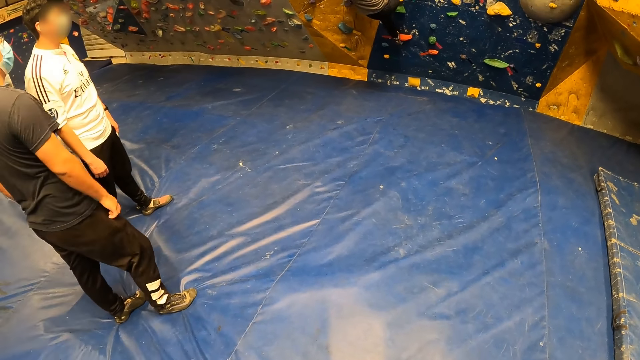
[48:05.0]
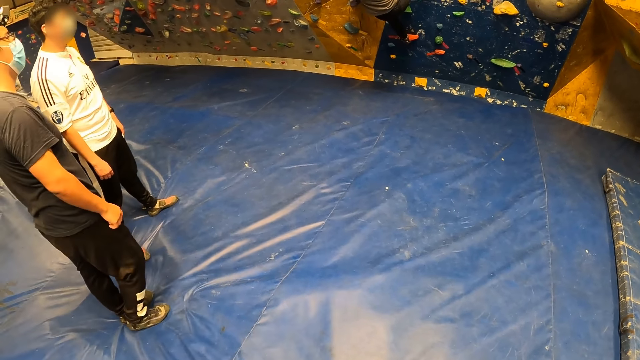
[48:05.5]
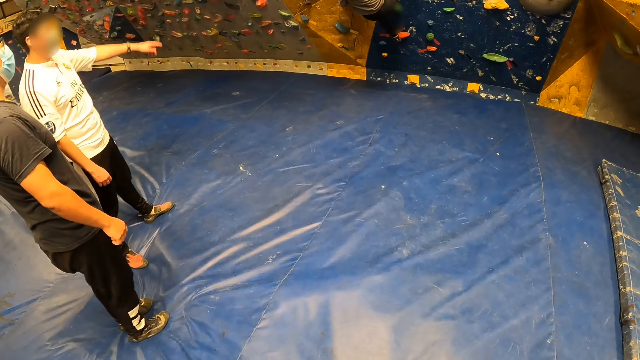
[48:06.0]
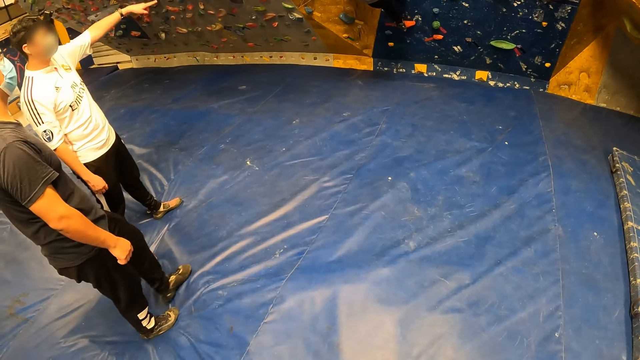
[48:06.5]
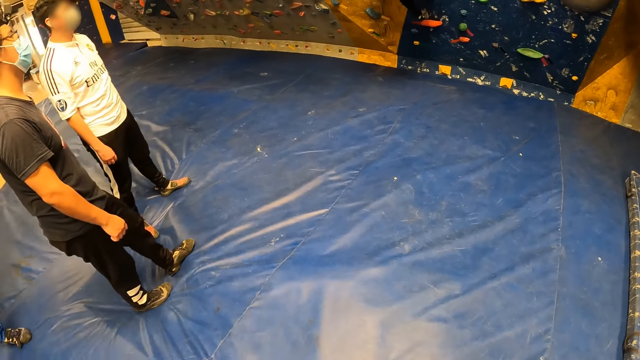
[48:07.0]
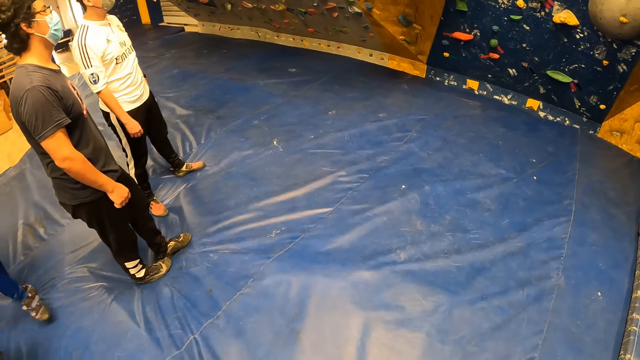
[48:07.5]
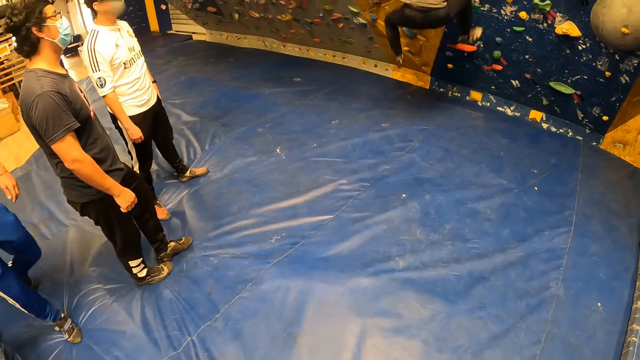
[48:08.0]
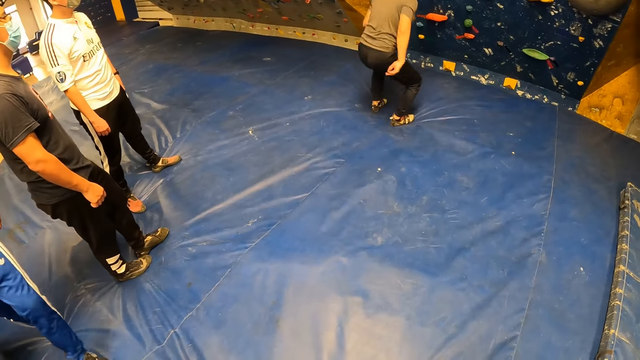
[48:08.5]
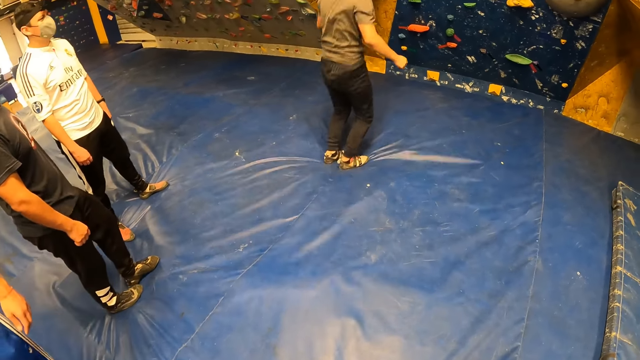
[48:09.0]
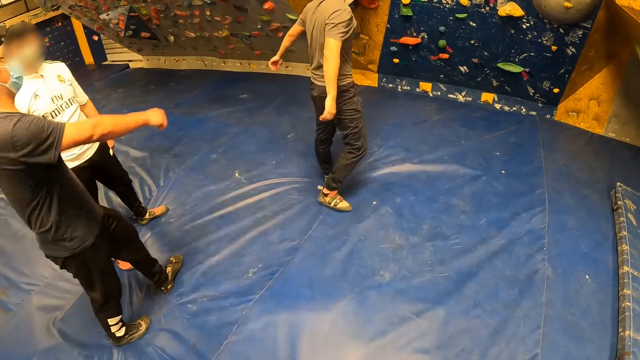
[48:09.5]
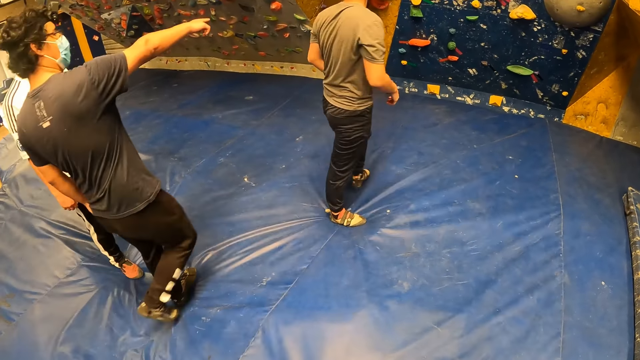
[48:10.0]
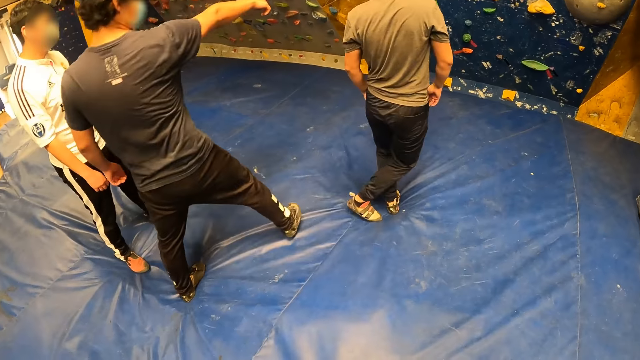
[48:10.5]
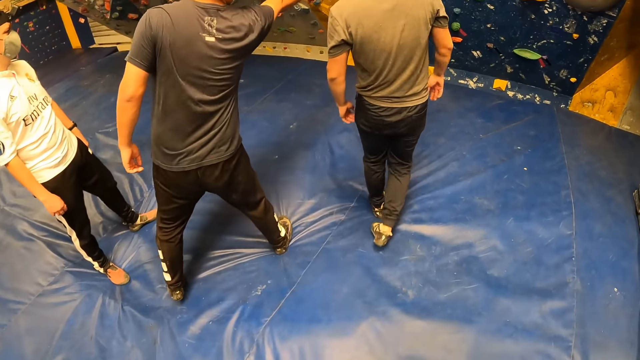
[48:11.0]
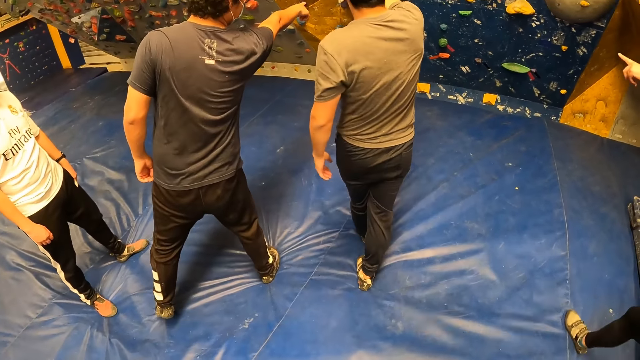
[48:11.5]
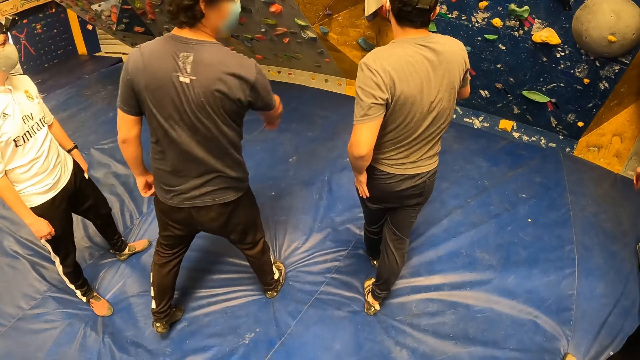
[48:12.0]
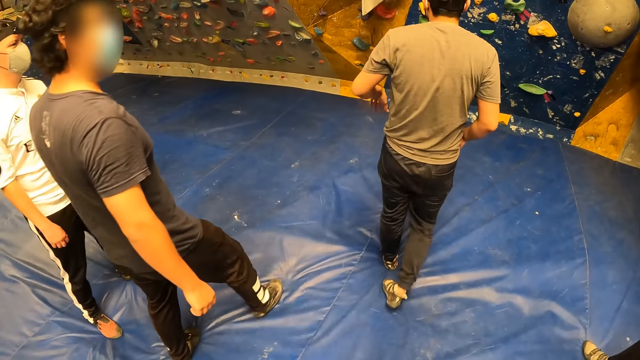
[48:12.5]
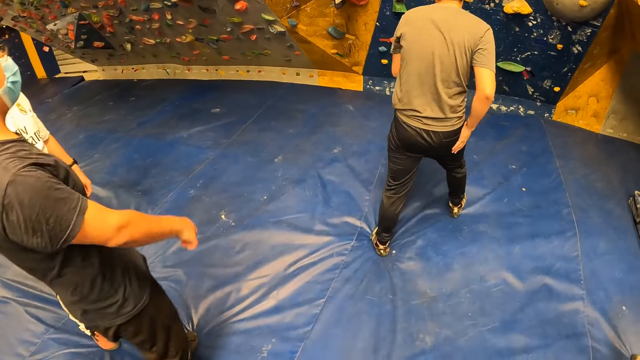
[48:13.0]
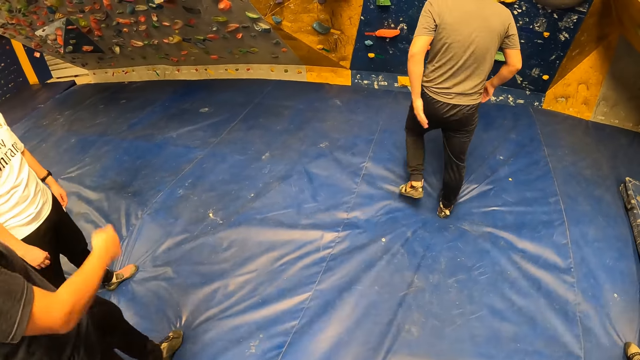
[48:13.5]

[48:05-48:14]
A man points to the bouldering wall with his left hand. Another man jumps down from the bouldering wall to the ground. A third man points to the bouldering wall with his left hand. The second man points to the bouldering wall with his left hand.

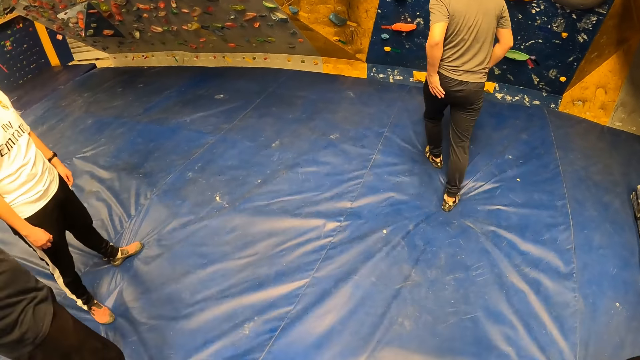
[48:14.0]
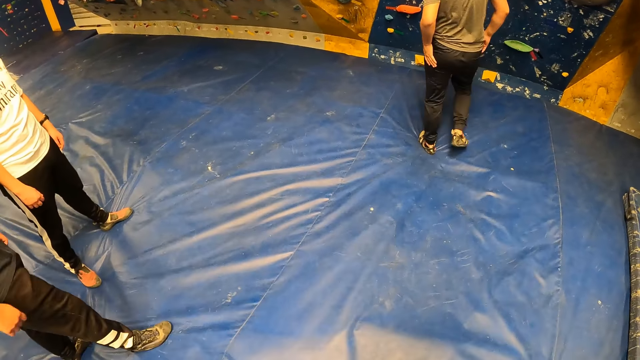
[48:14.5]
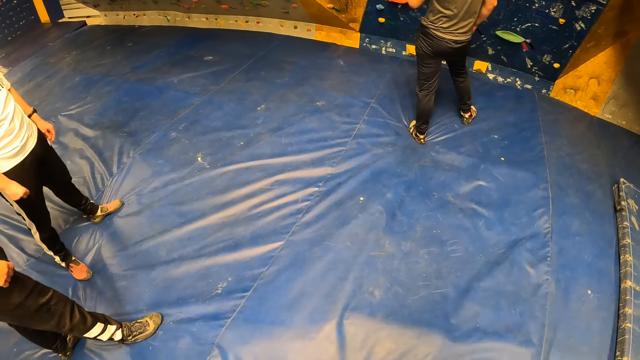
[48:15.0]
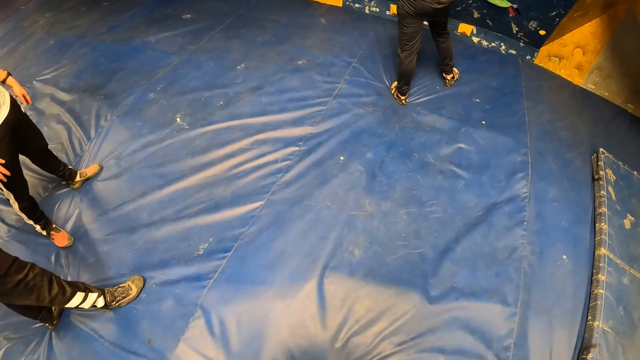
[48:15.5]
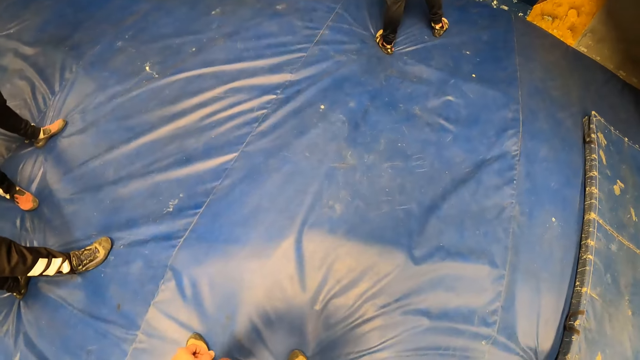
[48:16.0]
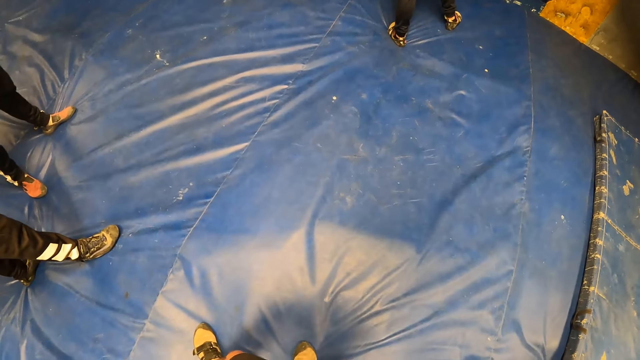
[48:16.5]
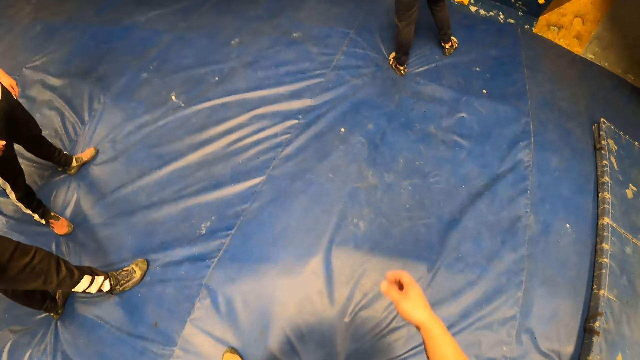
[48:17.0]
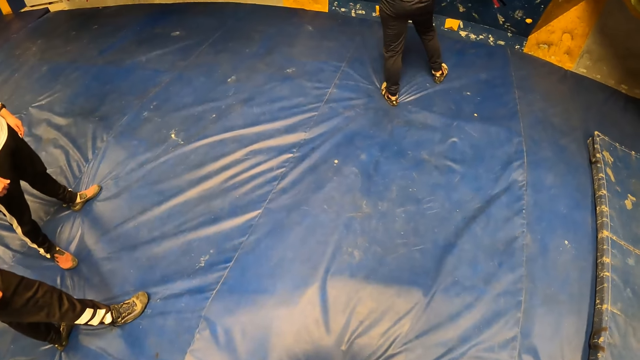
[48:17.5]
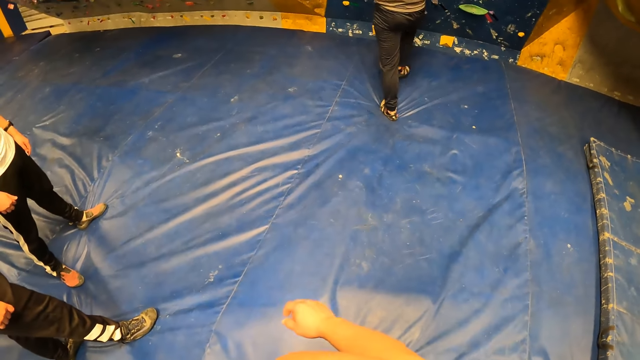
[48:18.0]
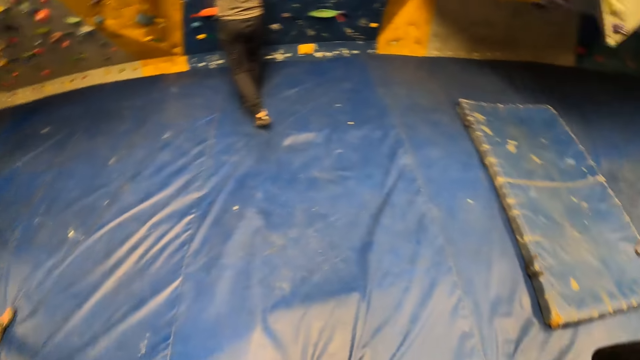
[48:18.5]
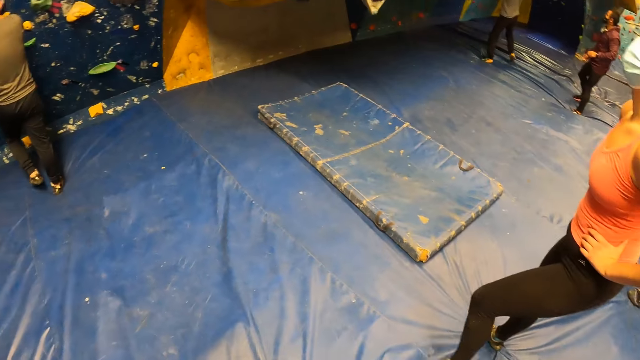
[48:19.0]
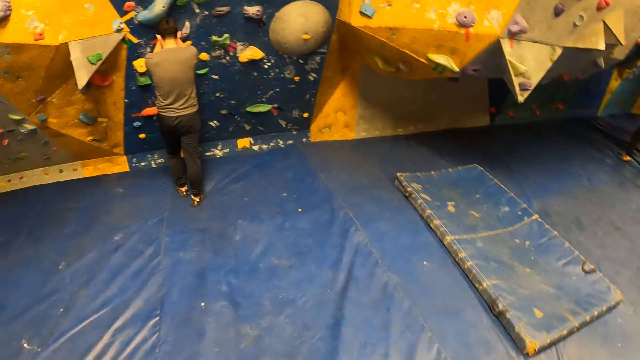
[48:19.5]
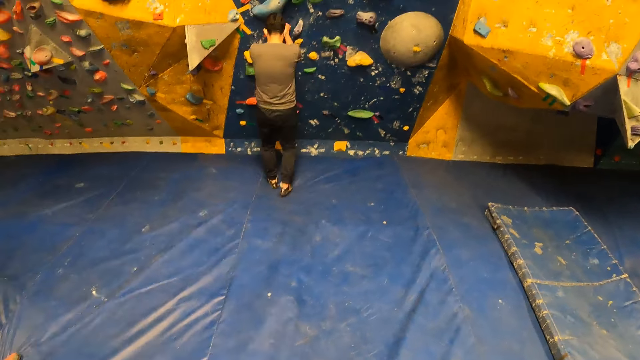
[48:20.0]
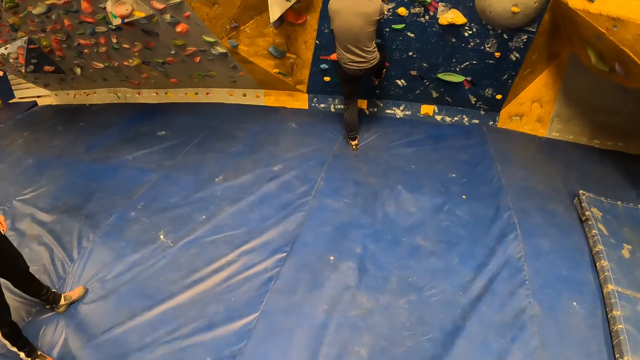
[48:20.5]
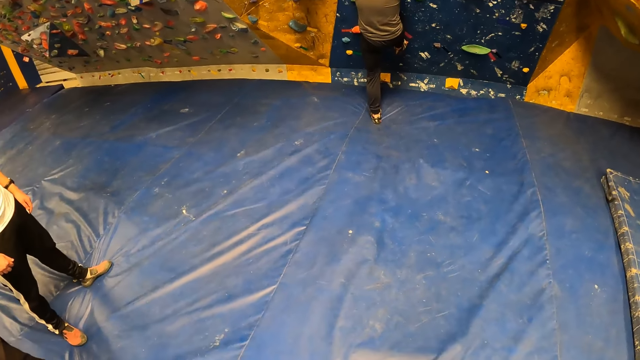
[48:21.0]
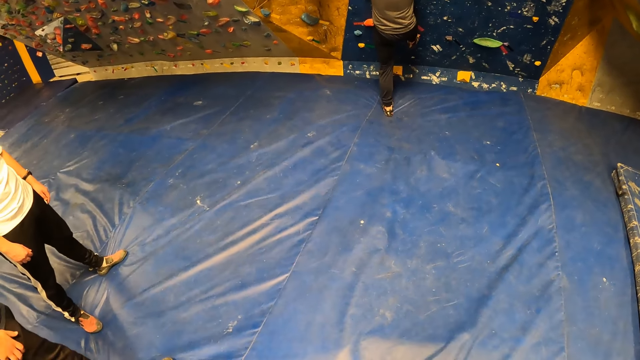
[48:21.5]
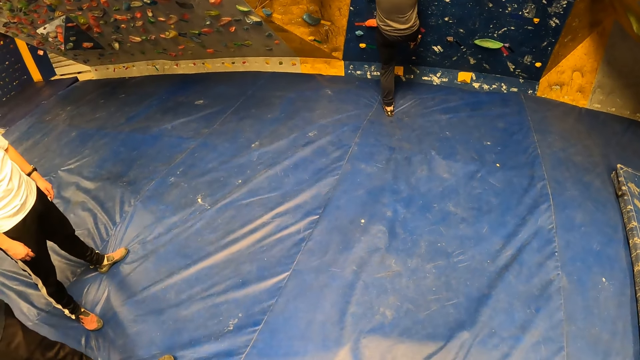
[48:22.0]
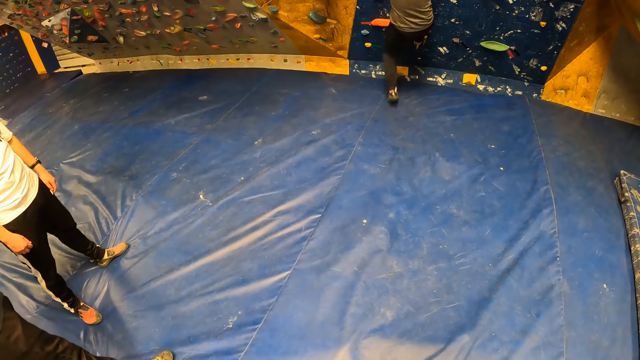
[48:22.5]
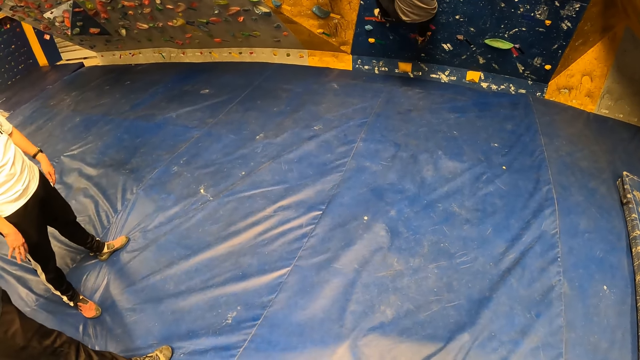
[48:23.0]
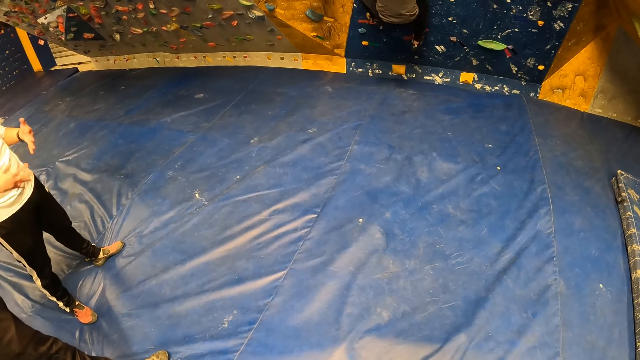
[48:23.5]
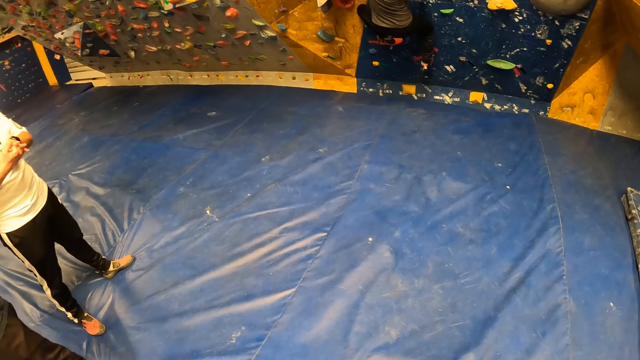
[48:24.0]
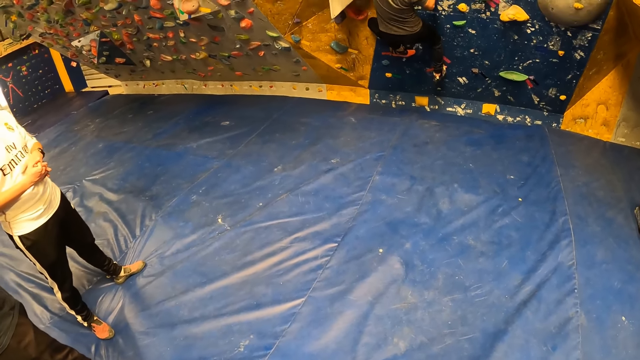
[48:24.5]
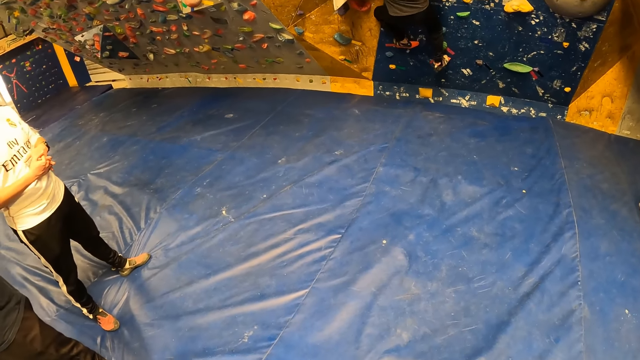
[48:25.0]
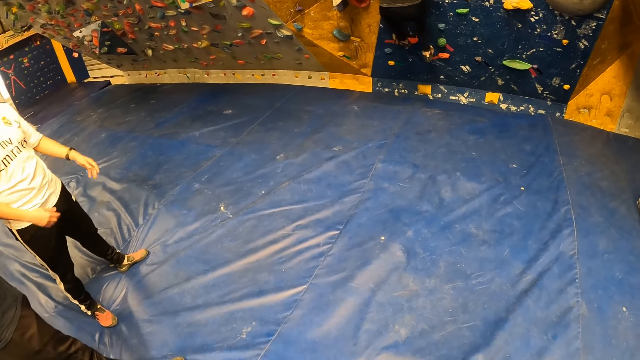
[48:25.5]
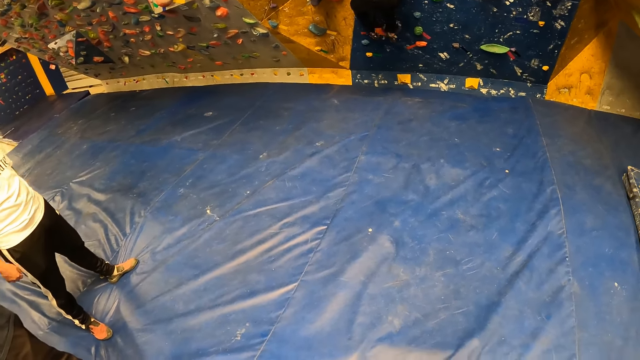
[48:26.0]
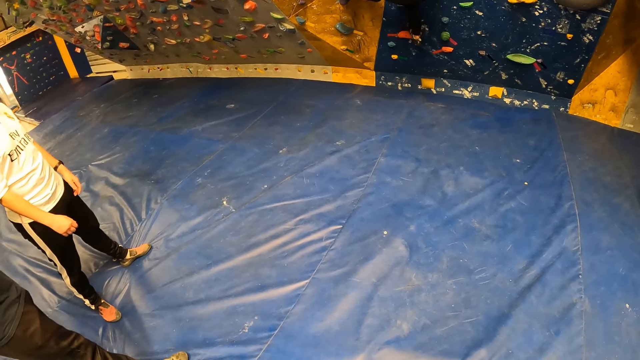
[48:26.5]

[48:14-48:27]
The camera wearer raises their right hand to their face. They look around. They lower their hand. They look around. A man climbs the bouldering wall.
